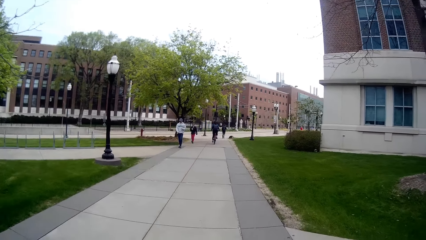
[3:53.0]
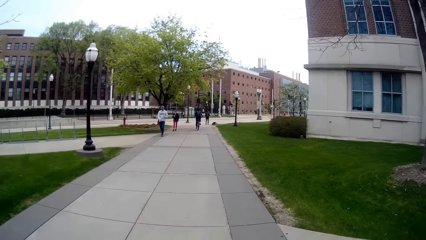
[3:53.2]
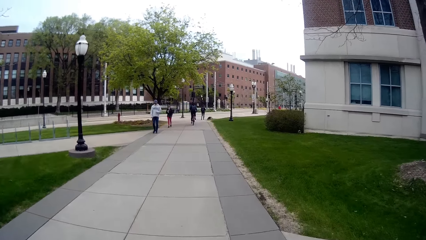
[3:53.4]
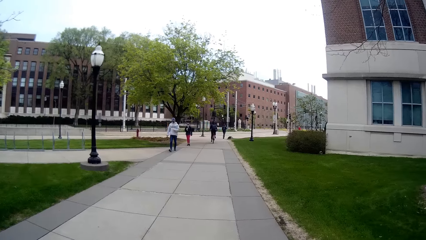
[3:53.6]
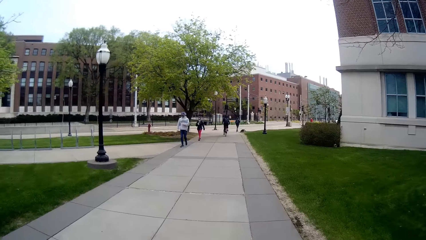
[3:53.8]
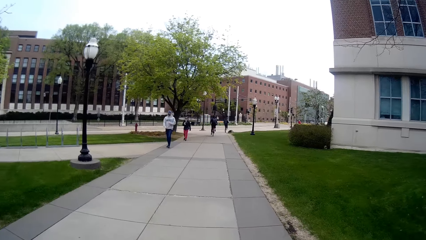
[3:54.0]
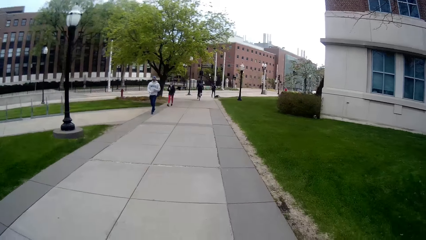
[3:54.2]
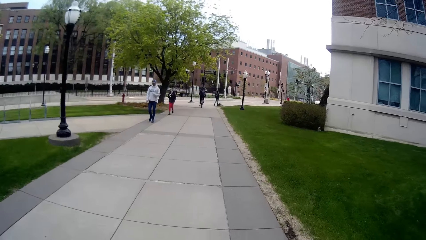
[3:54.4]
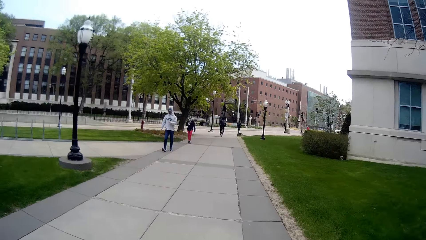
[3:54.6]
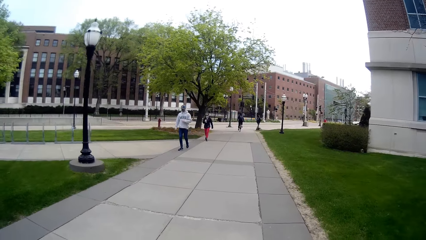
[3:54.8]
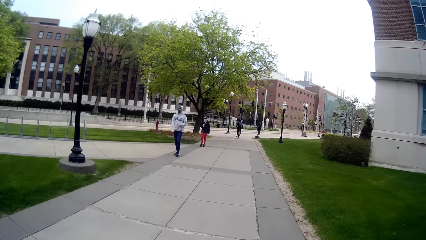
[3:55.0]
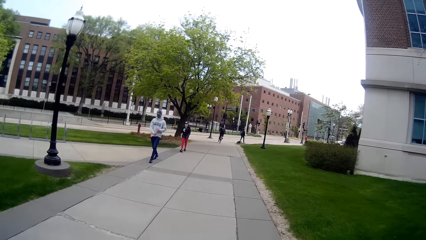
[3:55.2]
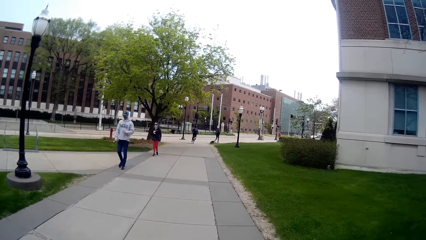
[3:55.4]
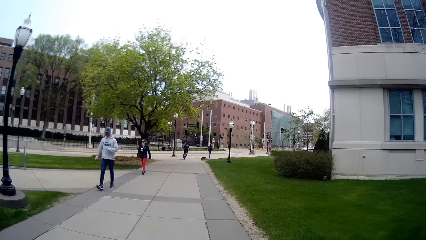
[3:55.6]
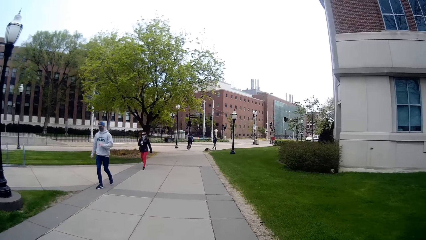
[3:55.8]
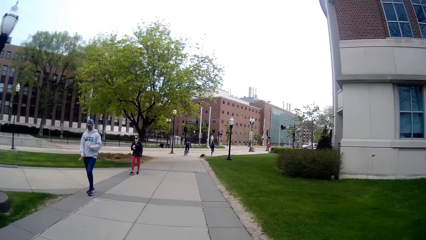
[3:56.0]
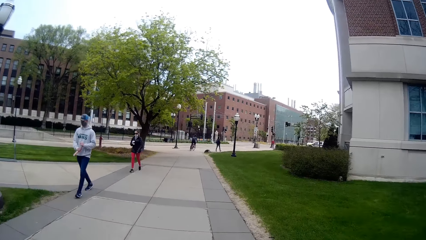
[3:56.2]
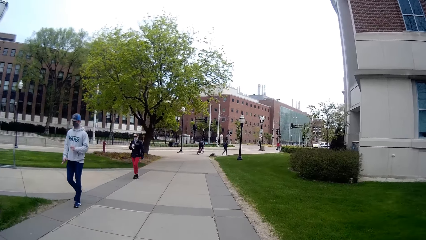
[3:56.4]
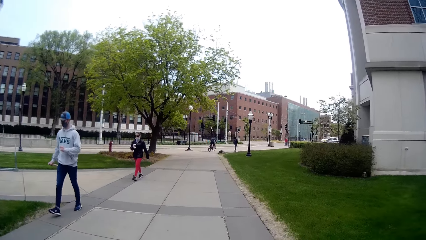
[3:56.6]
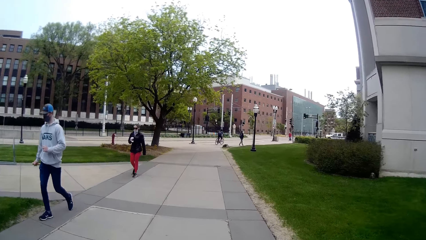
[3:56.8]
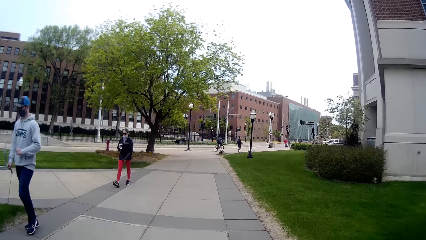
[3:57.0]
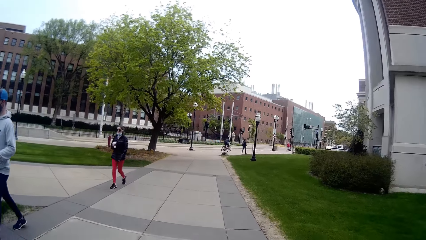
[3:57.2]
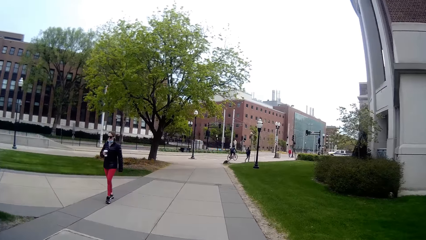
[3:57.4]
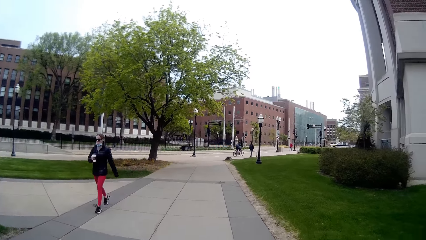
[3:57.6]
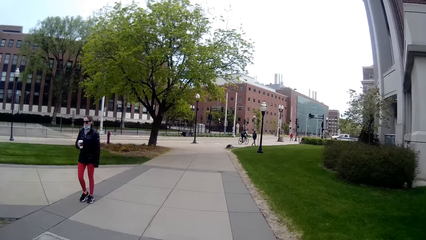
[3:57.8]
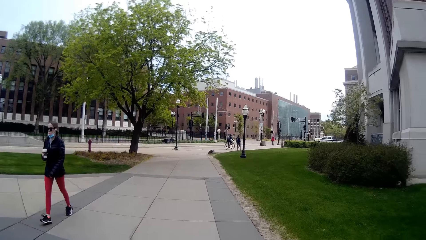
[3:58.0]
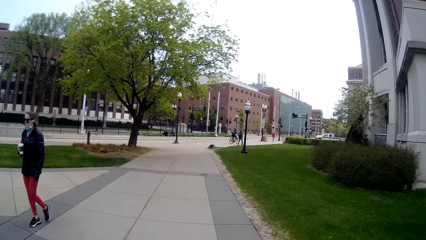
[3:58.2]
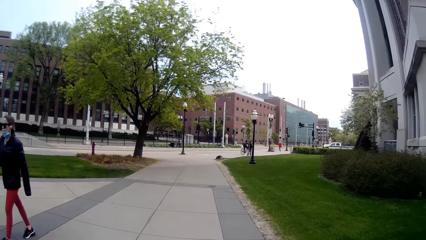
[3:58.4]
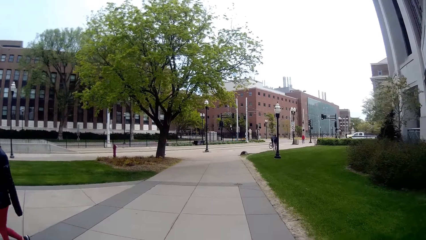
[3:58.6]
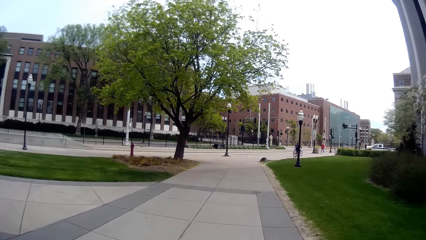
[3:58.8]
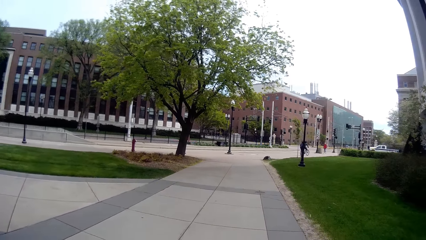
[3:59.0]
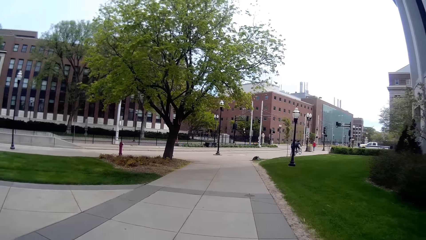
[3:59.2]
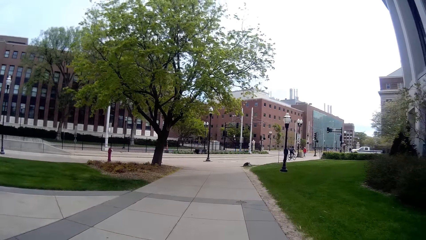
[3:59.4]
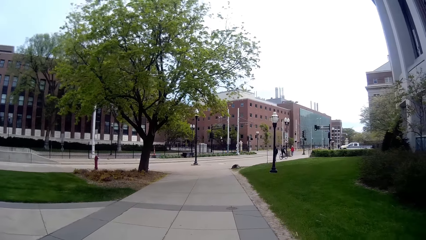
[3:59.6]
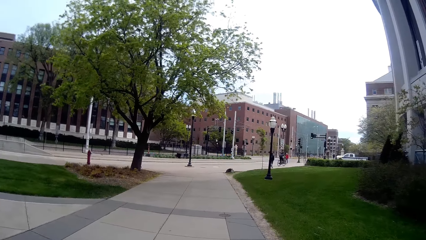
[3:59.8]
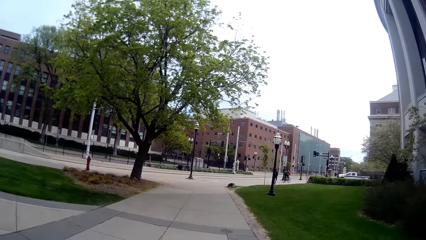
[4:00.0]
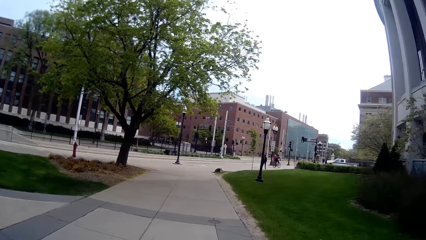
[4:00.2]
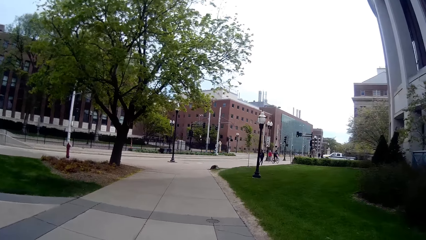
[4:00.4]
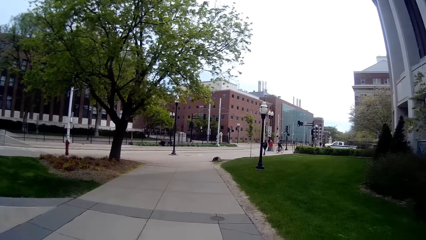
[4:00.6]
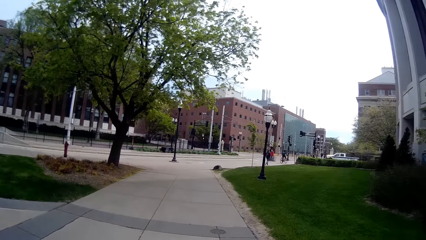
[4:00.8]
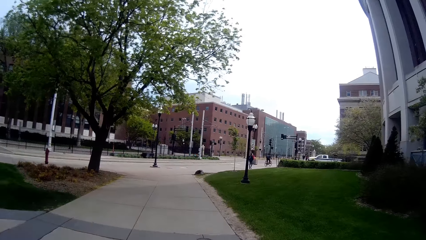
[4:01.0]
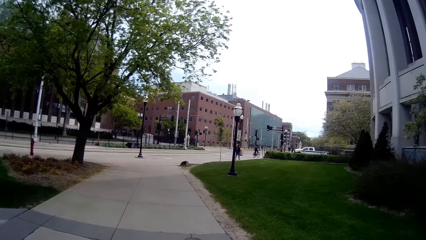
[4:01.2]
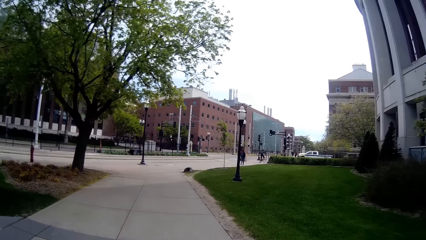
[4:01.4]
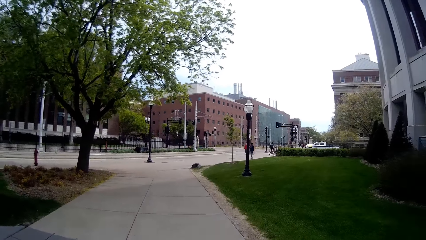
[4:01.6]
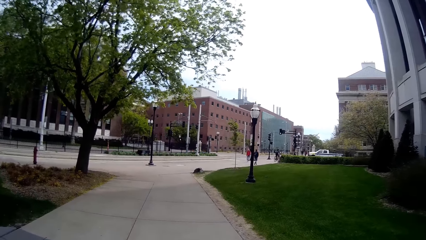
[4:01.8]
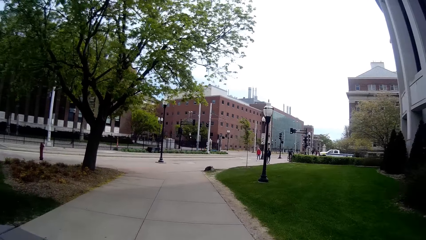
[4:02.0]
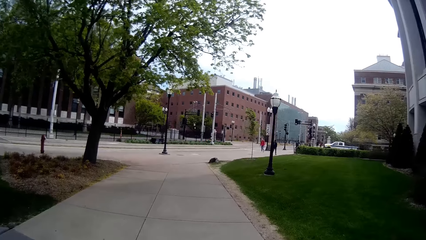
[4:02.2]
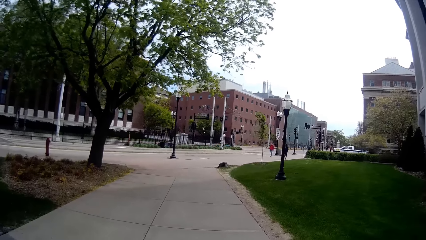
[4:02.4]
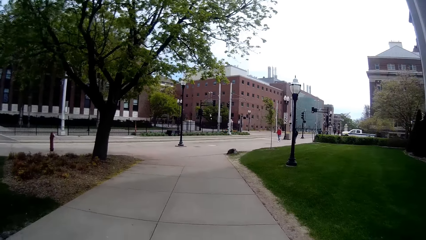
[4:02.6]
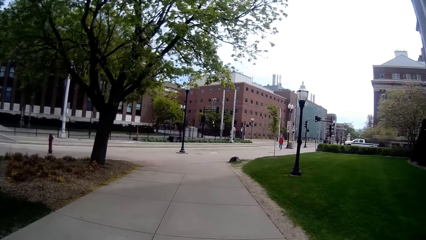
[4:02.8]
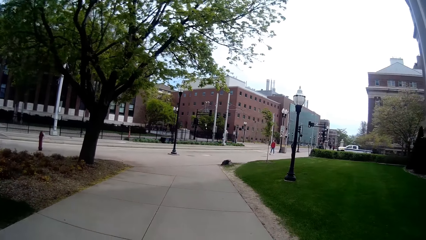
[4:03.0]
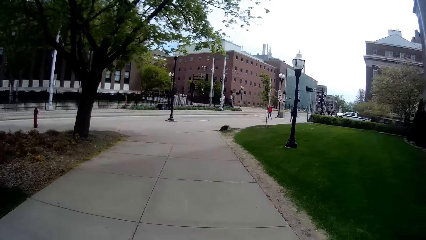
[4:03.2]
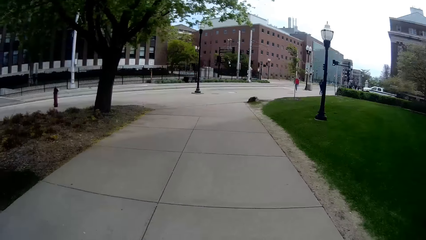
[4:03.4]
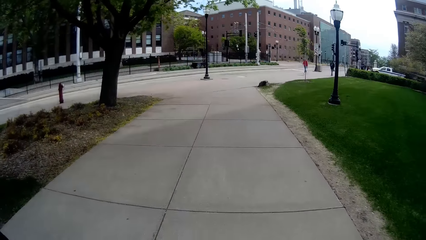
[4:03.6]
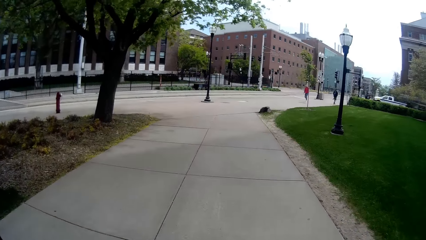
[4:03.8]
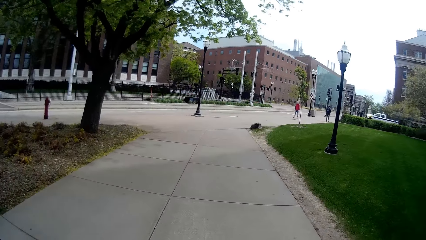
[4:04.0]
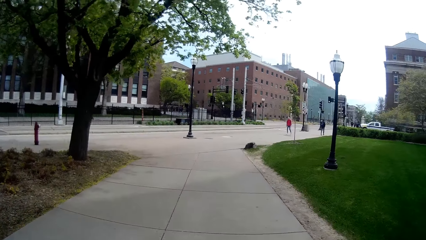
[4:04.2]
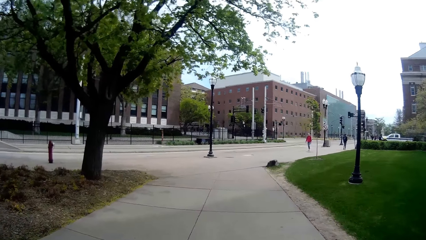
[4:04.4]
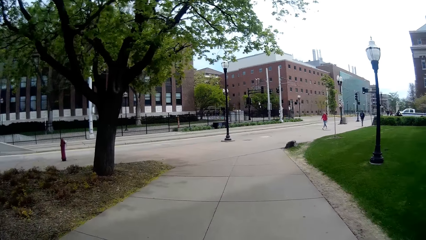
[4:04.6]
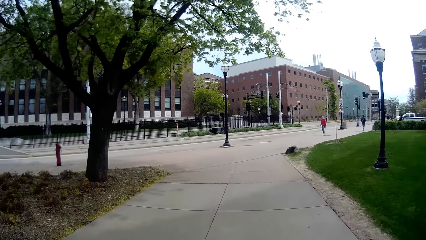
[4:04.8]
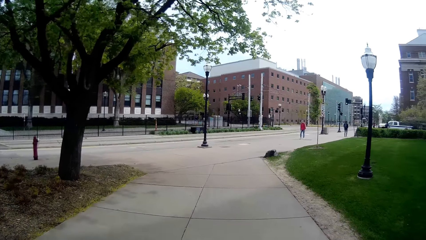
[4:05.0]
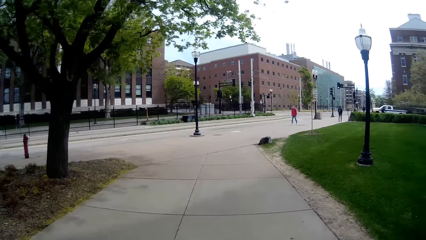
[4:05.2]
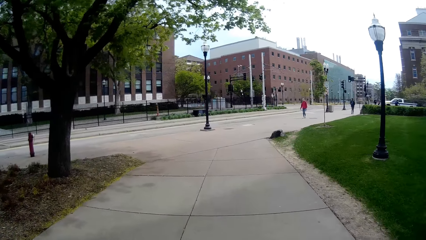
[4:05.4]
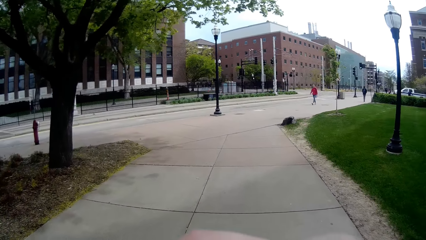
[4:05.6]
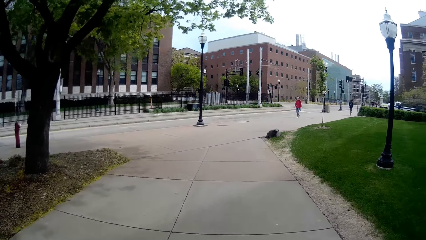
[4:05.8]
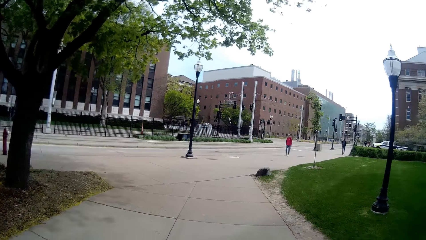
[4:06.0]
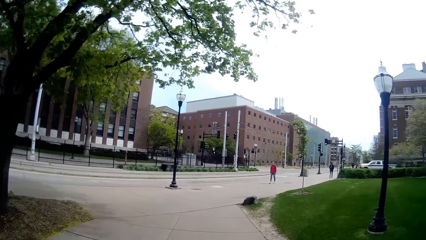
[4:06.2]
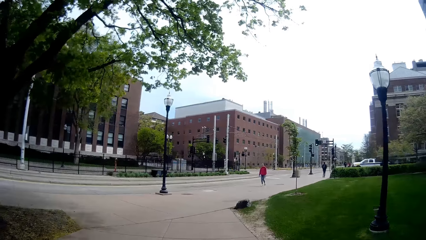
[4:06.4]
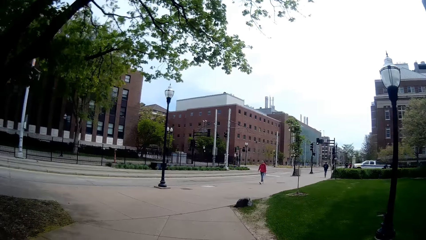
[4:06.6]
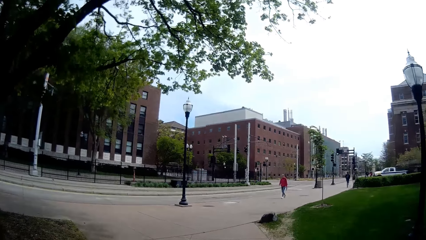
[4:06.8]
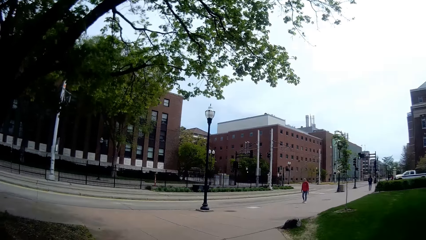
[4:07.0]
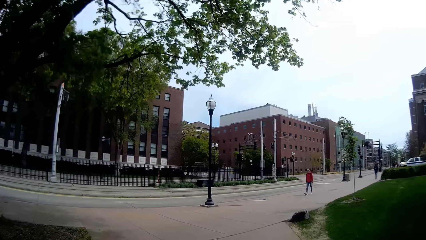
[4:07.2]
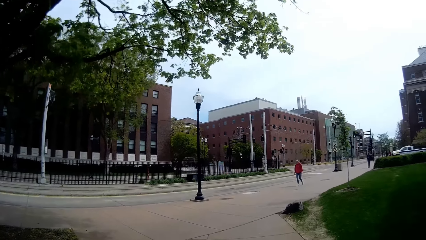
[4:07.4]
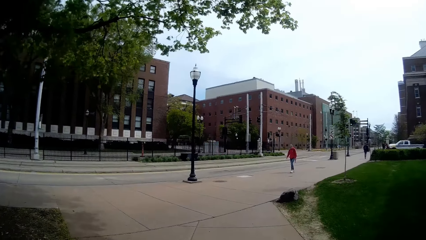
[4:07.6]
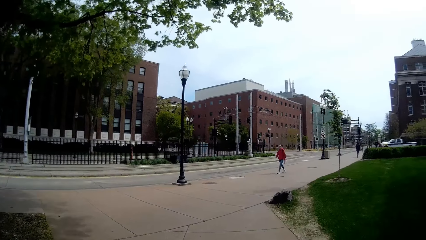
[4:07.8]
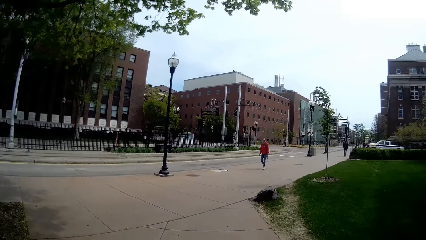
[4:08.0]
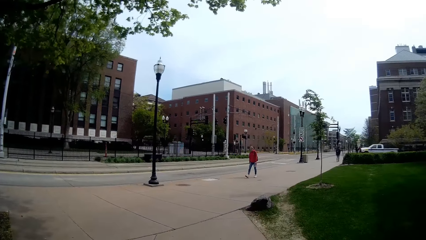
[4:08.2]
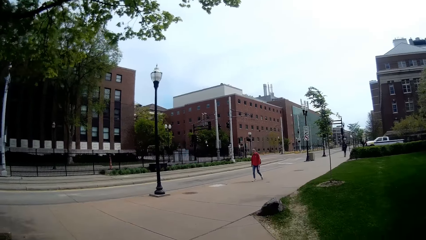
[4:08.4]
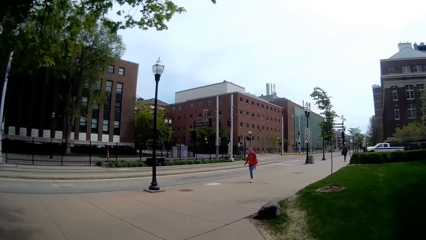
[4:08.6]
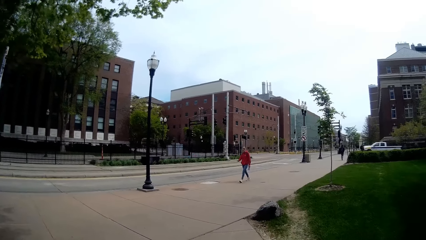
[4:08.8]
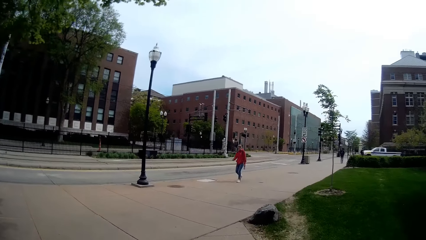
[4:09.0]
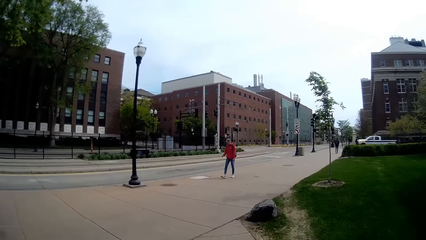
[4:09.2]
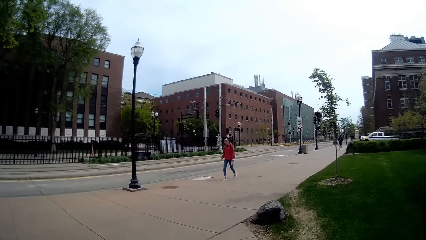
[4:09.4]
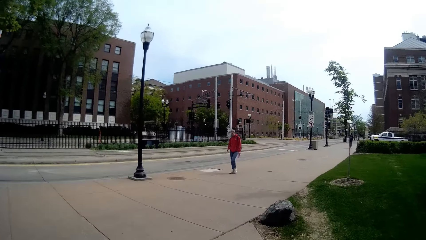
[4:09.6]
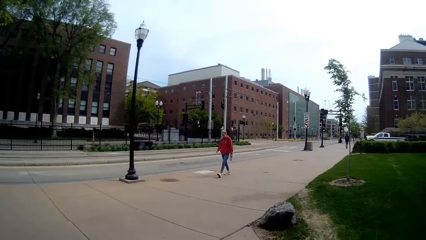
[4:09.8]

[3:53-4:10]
A man walks past the camera wearer. A woman walks past the camera wearer. Another woman interacts with the camera wearer.
